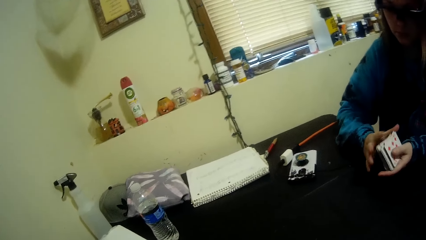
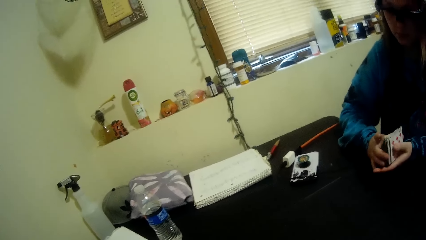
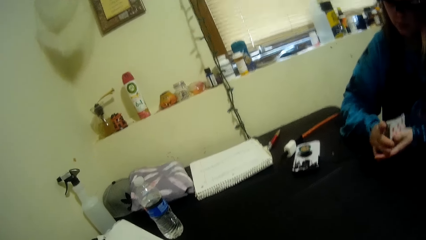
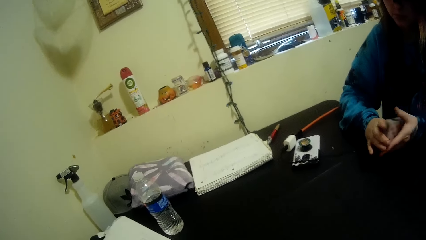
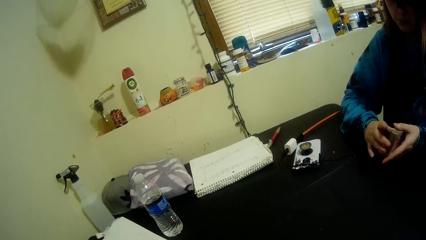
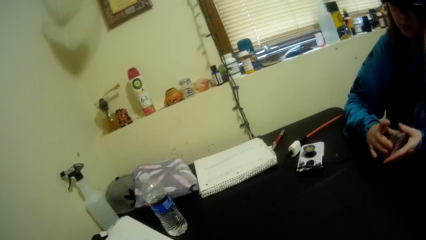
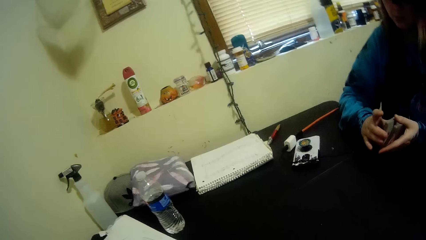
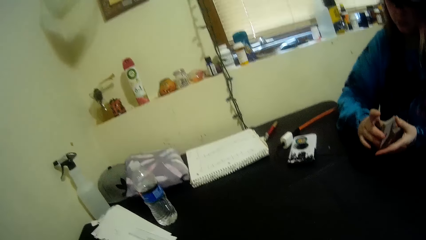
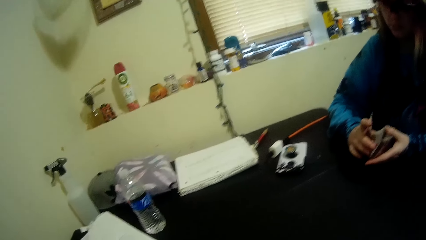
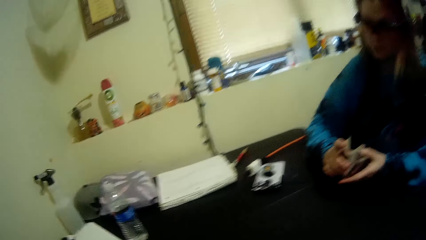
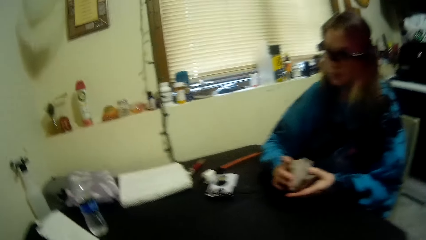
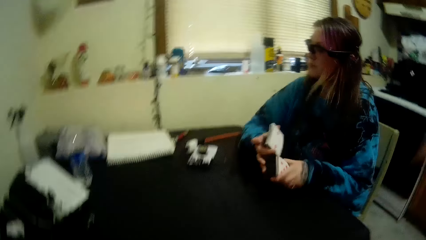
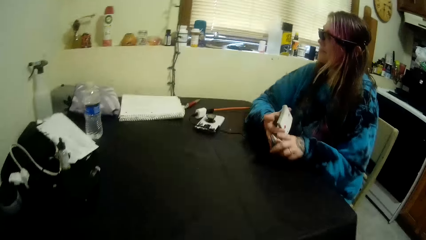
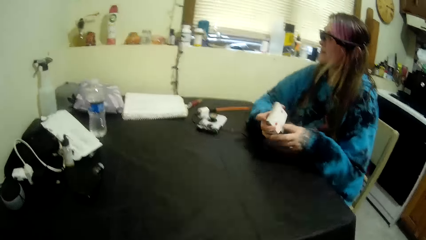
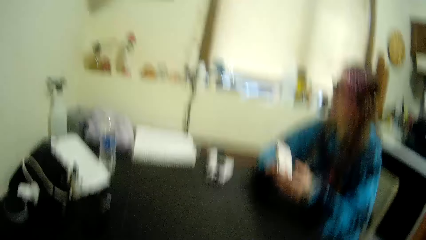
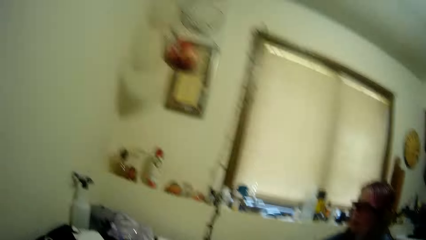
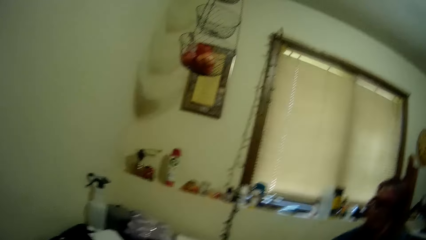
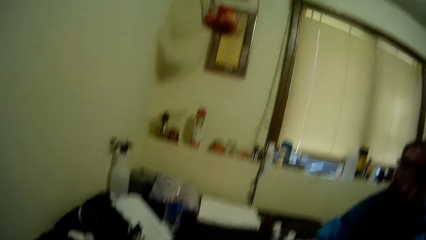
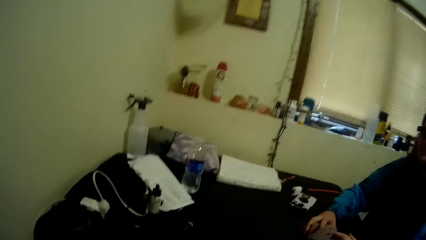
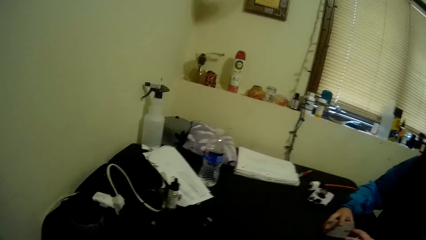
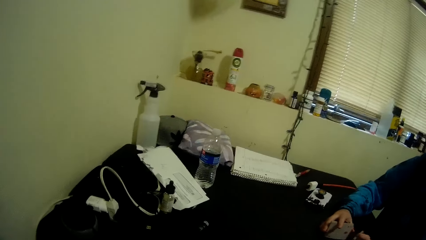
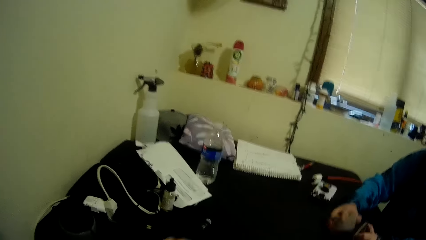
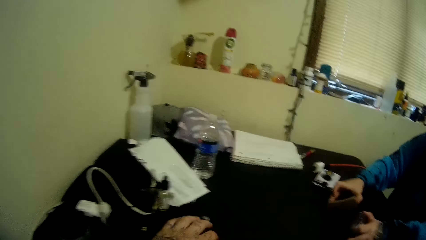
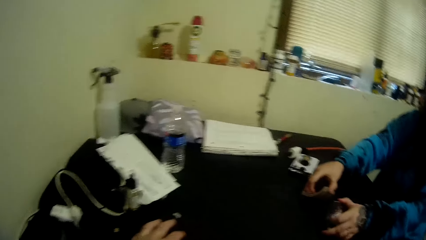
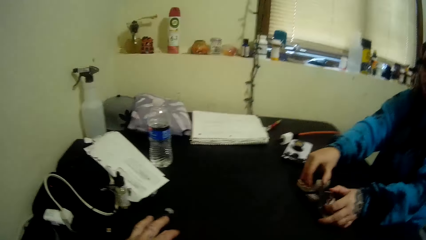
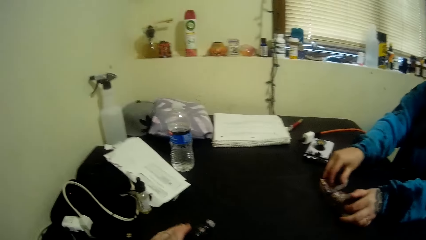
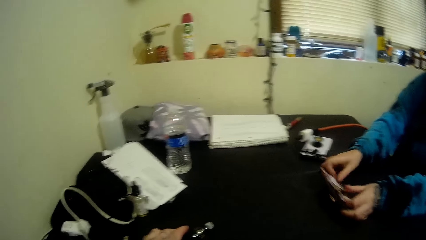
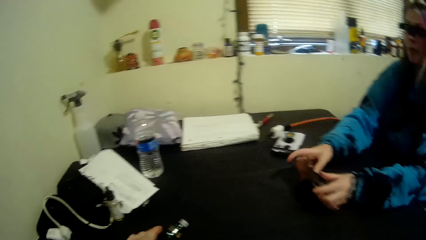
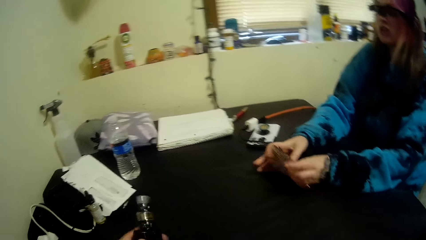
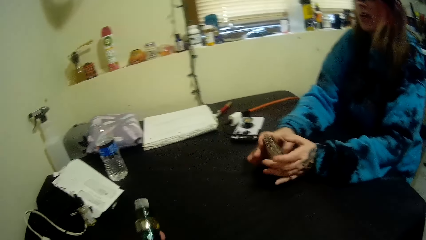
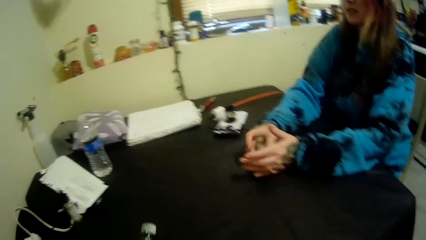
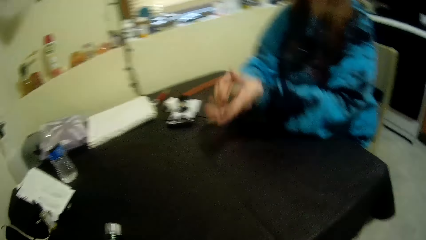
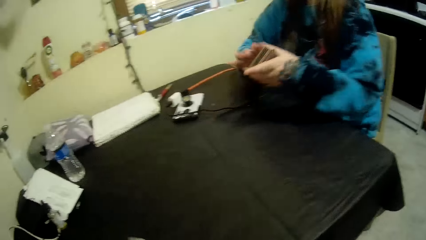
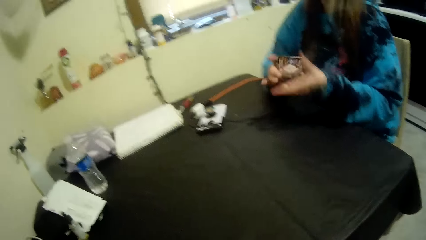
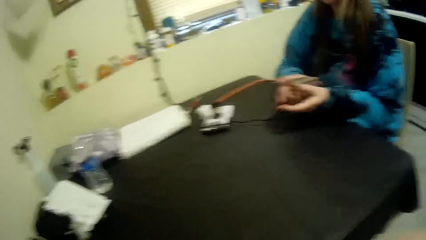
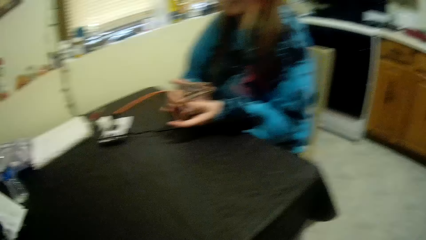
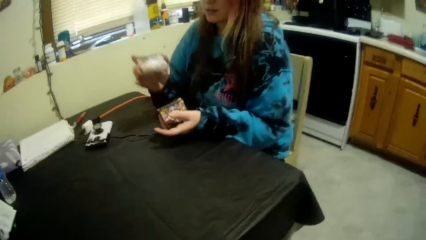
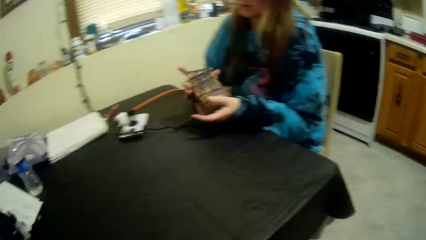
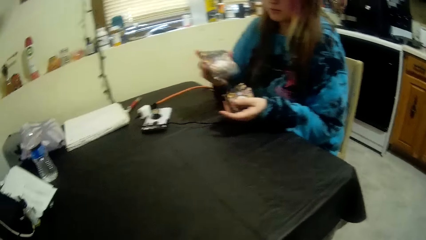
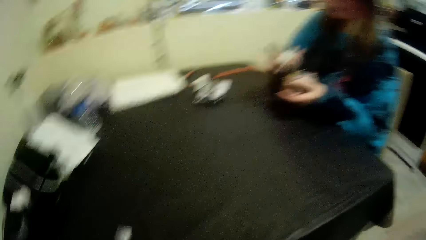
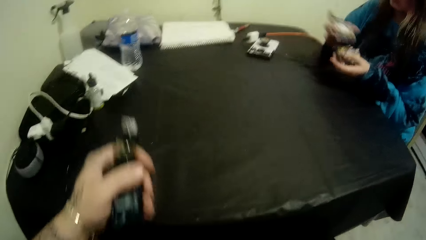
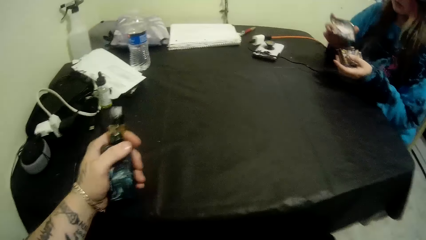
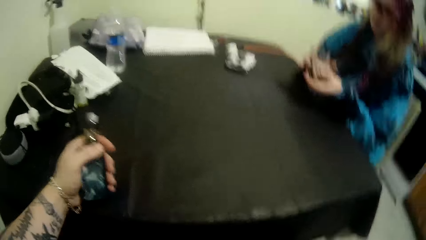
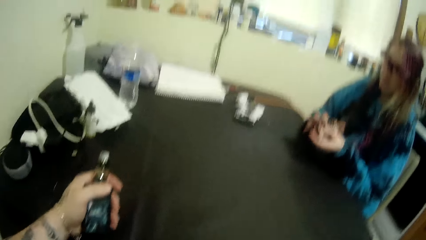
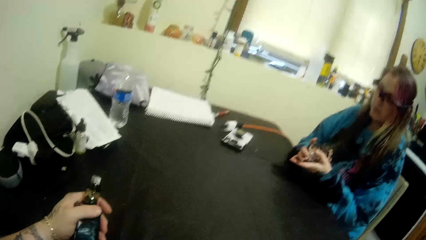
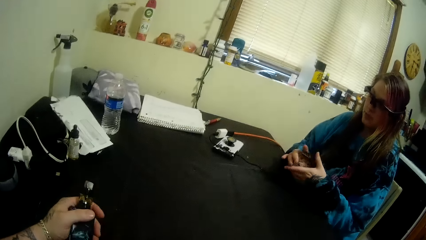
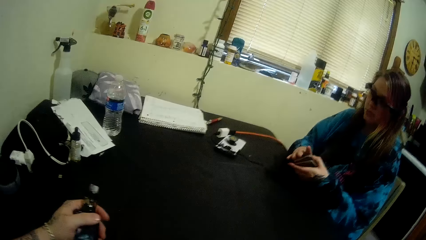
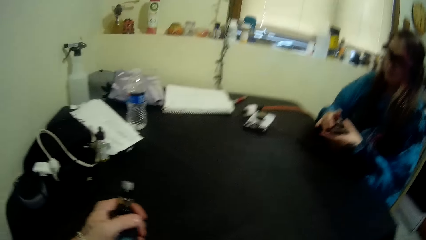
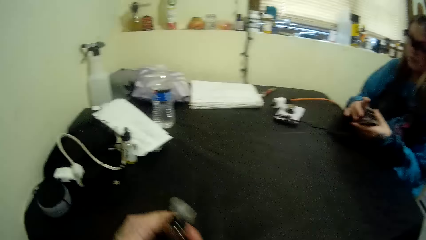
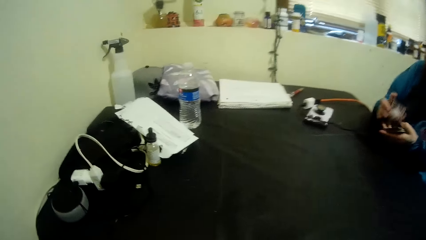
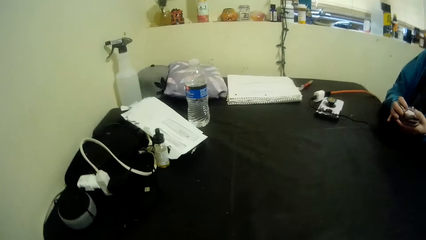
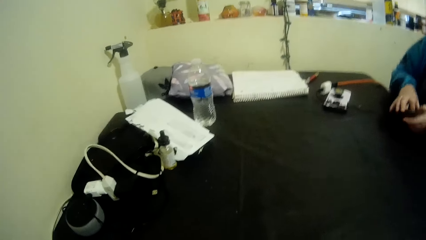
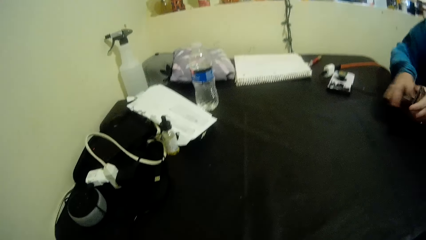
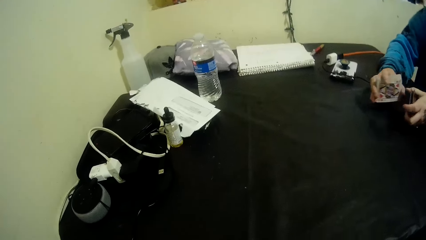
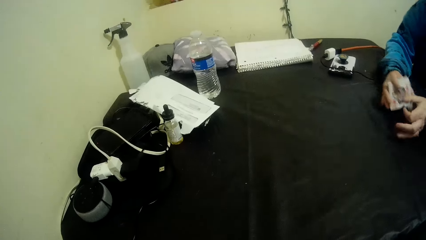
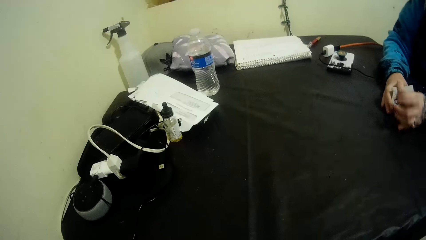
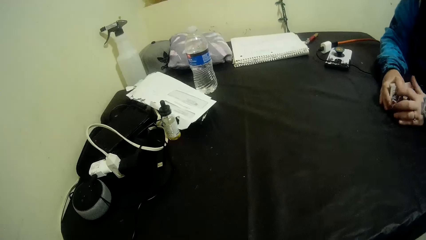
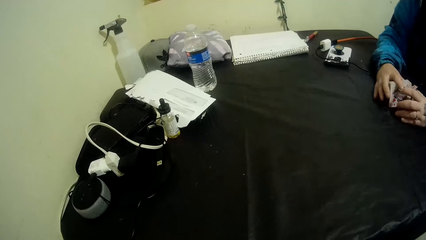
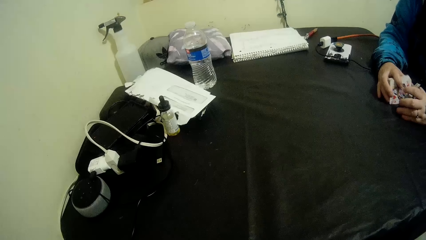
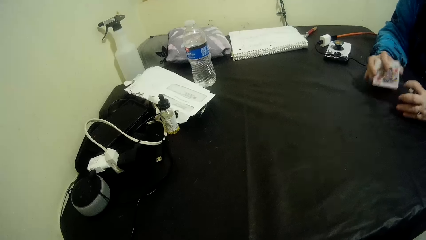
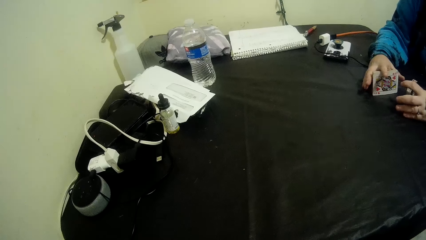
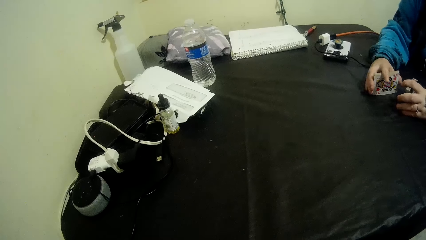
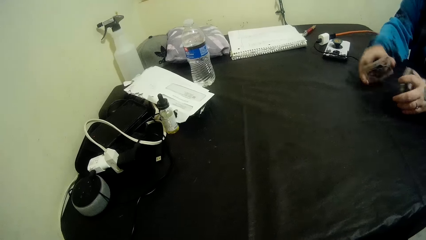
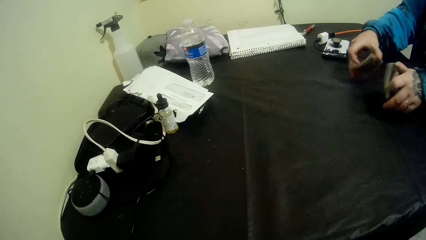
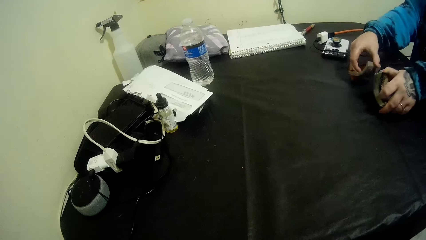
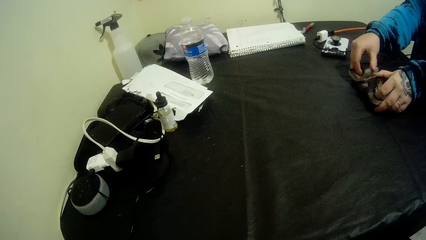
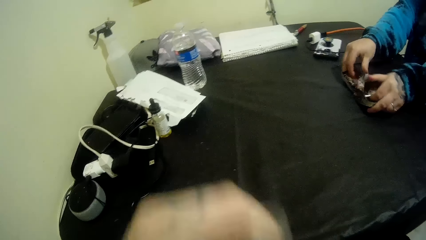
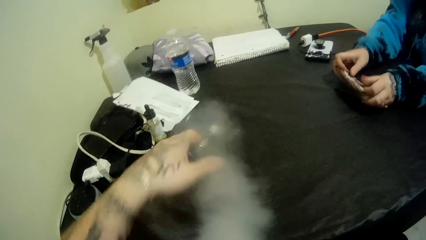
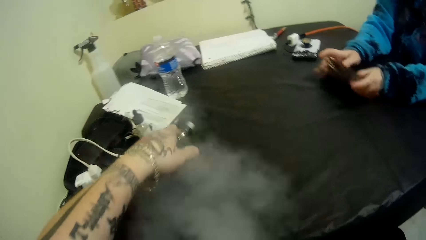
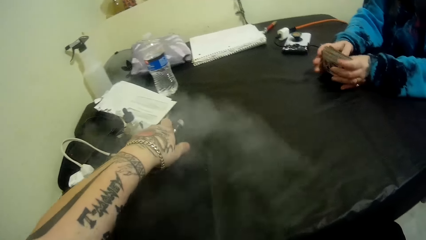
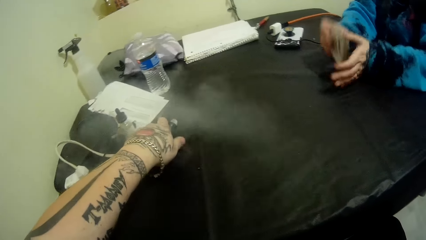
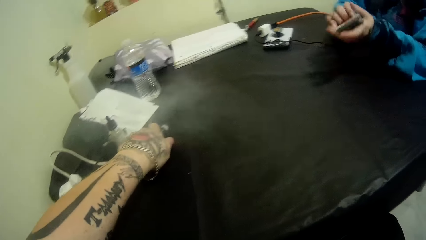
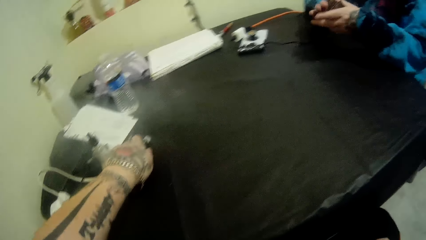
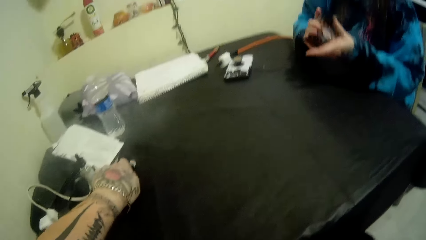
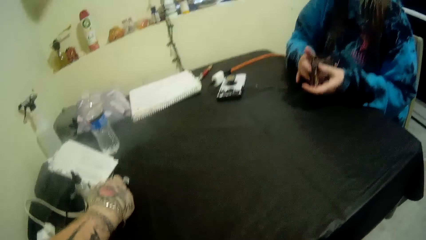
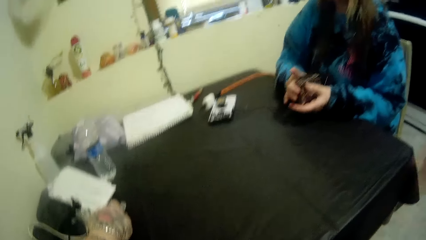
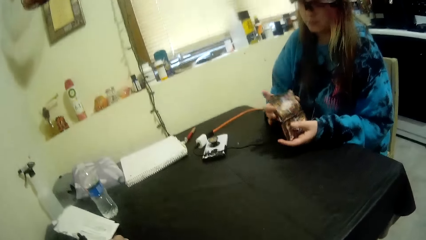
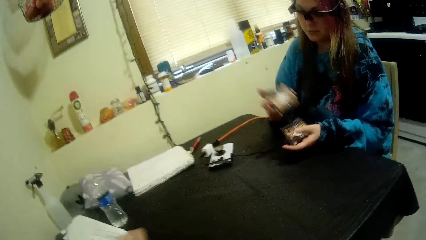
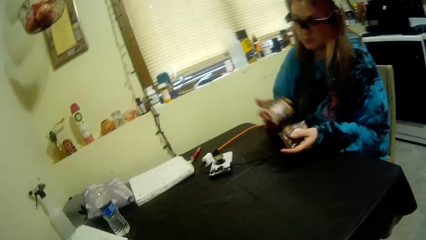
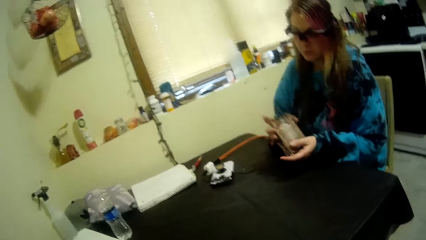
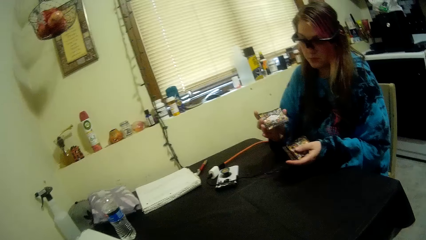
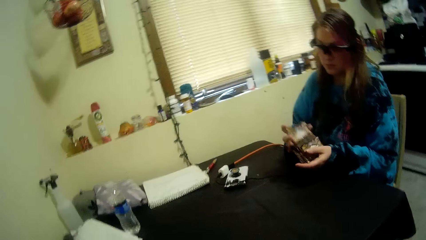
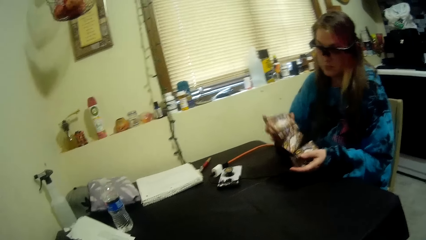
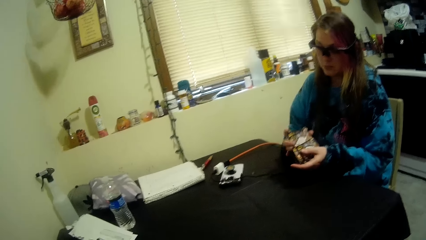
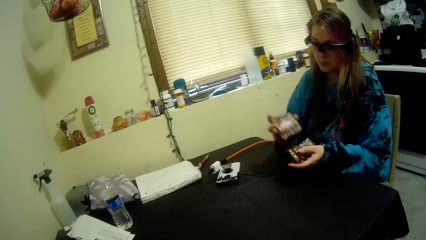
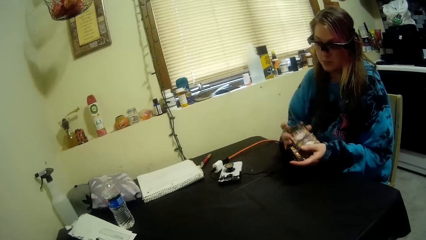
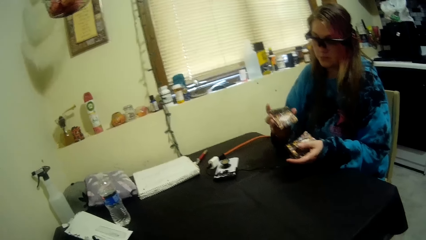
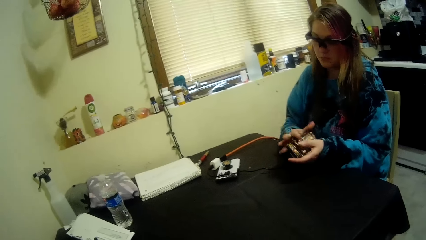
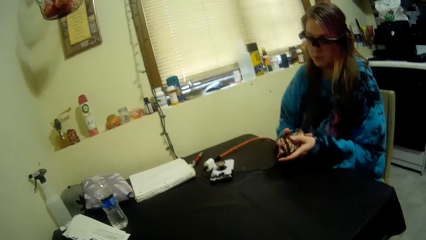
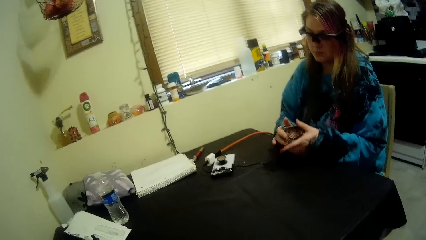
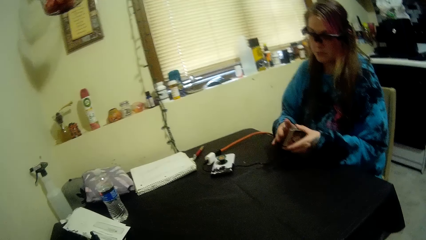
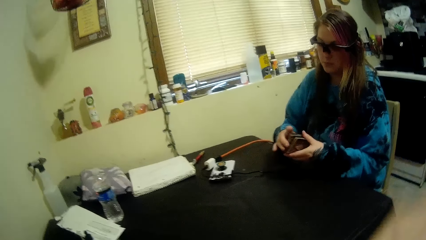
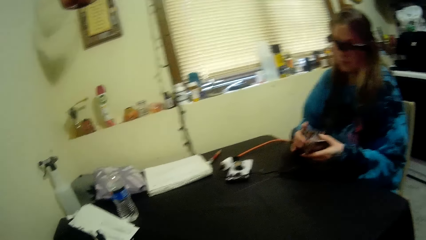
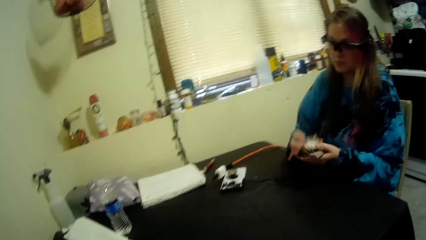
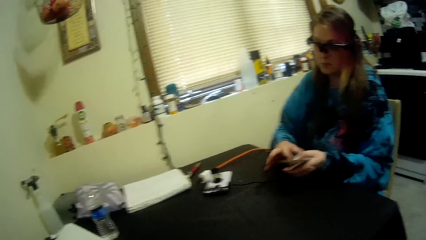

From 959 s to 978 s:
The camera wearer picks up the bottle on the table with his left hand. A woman hits a card down and mixes the cards. The camera wearer holds the bottle. The woman mixes the cards. The camera wearer puts the bottle on the table with his left hand.
